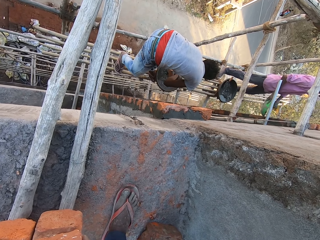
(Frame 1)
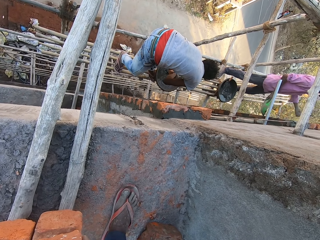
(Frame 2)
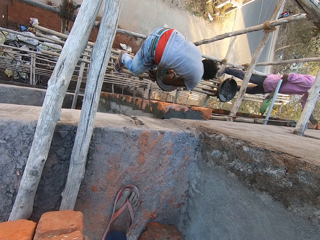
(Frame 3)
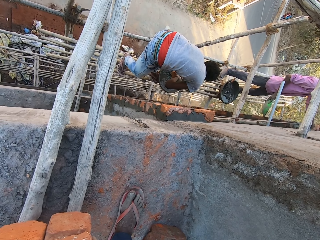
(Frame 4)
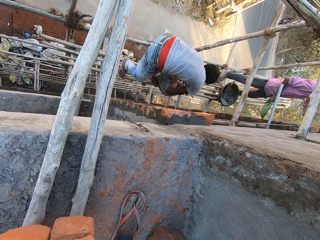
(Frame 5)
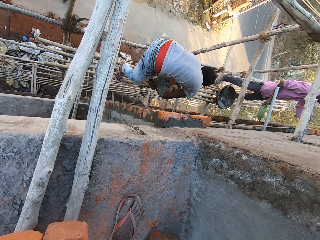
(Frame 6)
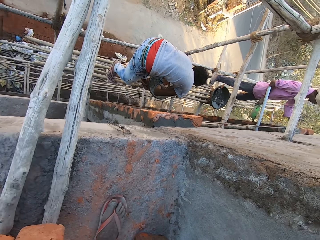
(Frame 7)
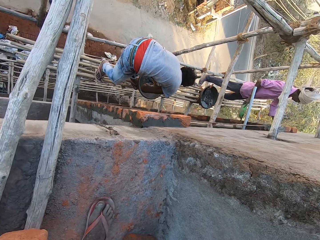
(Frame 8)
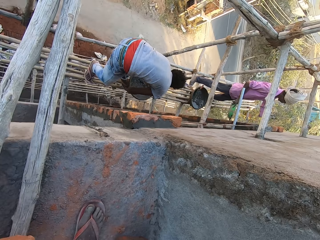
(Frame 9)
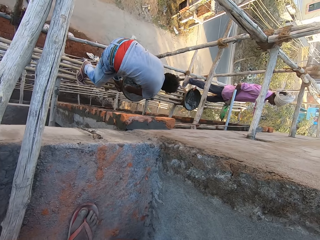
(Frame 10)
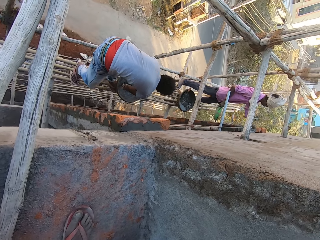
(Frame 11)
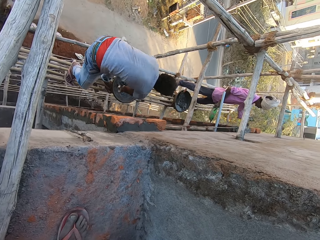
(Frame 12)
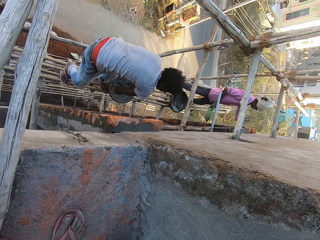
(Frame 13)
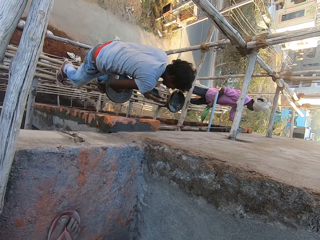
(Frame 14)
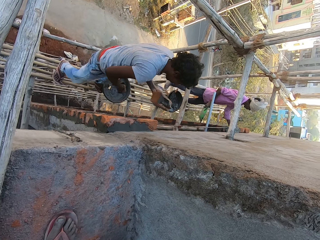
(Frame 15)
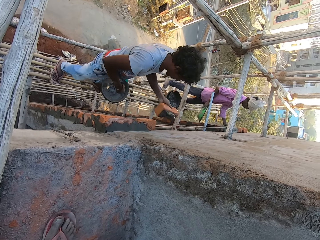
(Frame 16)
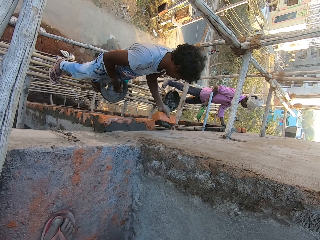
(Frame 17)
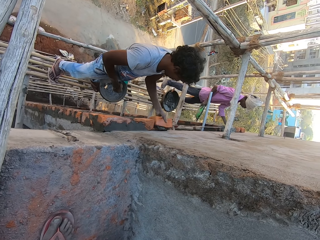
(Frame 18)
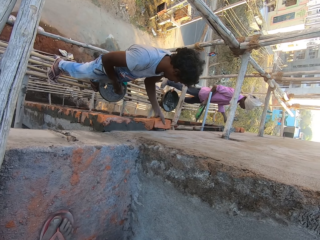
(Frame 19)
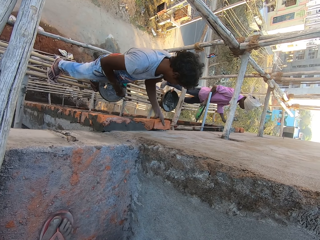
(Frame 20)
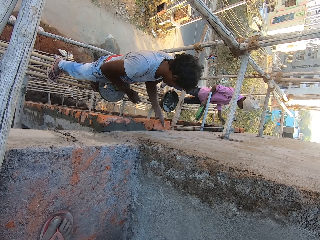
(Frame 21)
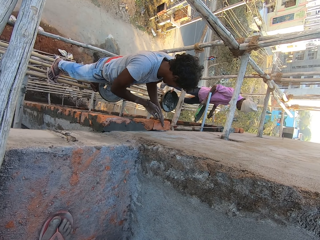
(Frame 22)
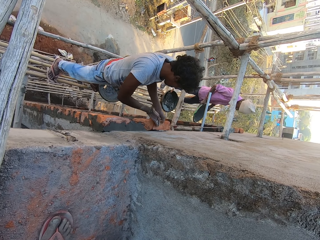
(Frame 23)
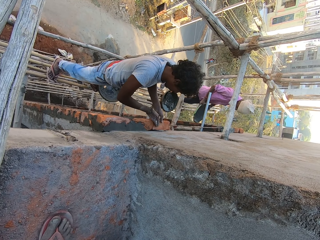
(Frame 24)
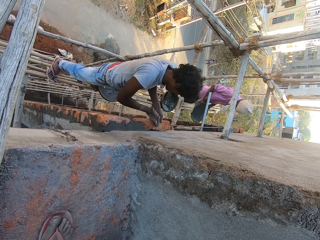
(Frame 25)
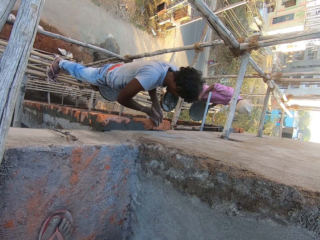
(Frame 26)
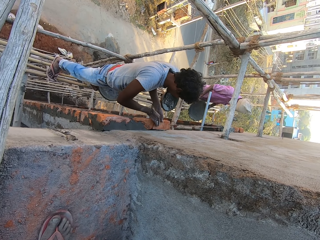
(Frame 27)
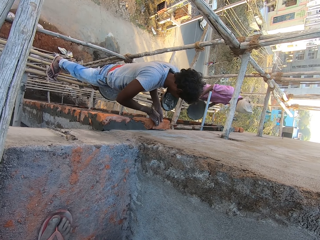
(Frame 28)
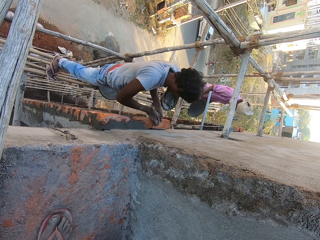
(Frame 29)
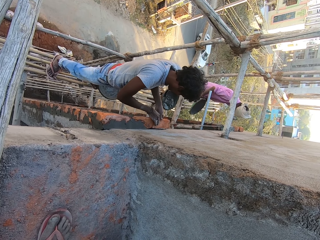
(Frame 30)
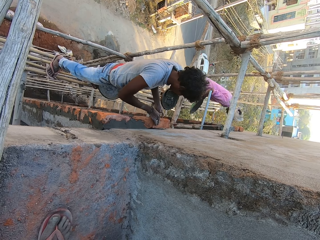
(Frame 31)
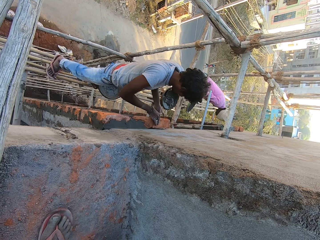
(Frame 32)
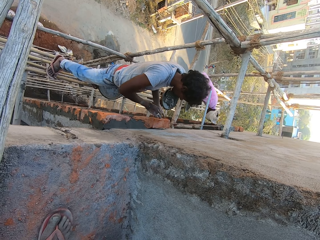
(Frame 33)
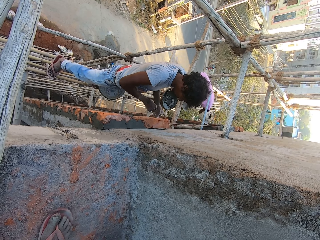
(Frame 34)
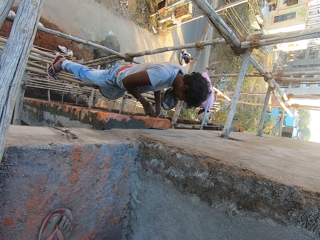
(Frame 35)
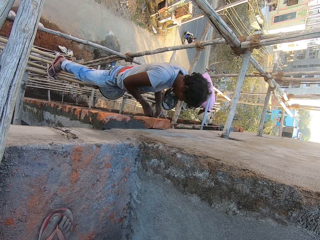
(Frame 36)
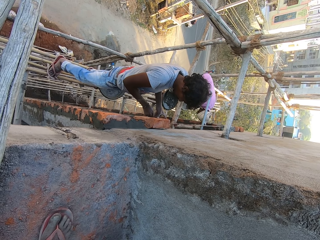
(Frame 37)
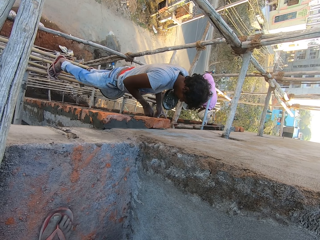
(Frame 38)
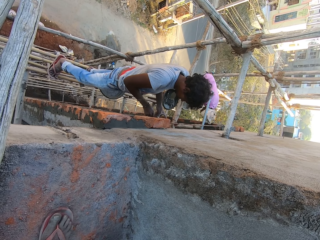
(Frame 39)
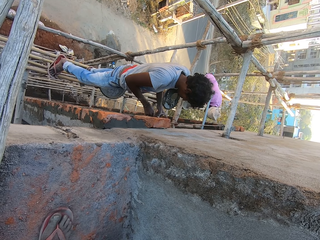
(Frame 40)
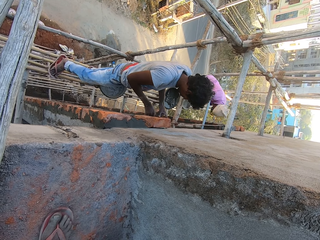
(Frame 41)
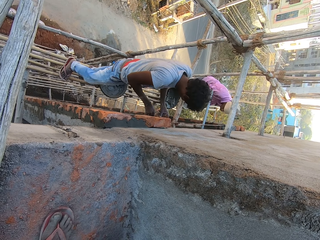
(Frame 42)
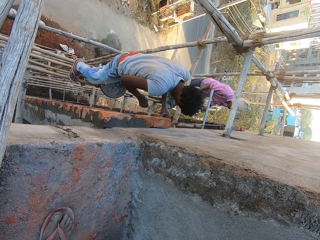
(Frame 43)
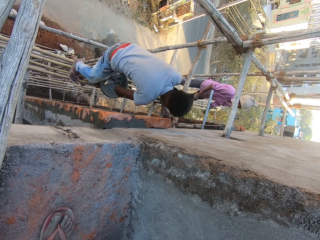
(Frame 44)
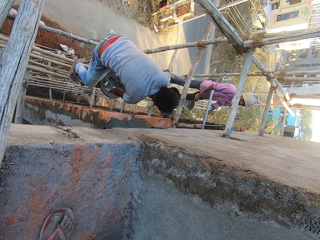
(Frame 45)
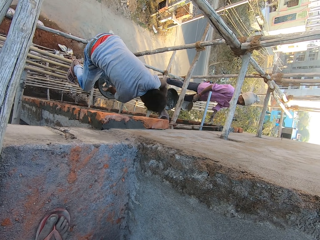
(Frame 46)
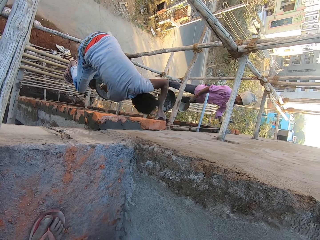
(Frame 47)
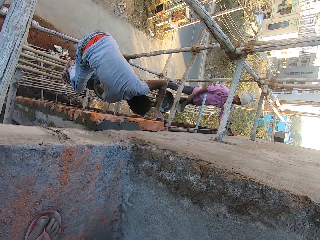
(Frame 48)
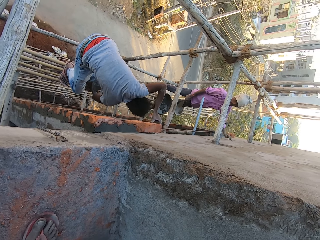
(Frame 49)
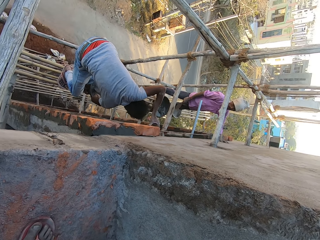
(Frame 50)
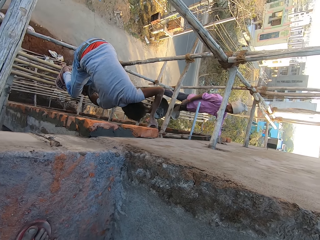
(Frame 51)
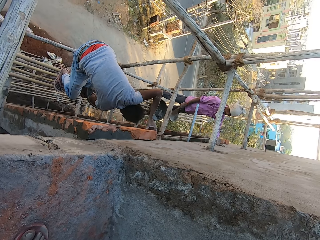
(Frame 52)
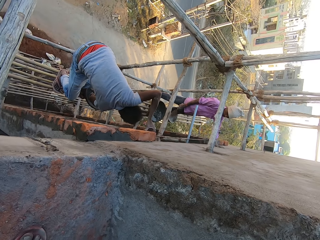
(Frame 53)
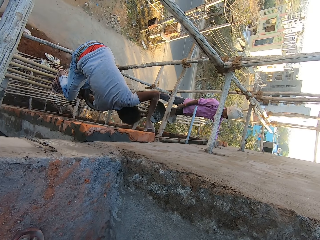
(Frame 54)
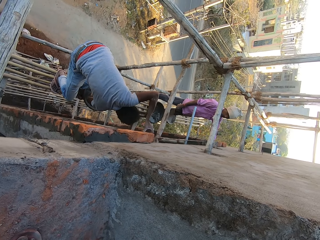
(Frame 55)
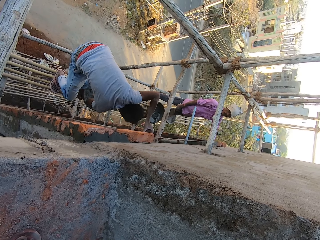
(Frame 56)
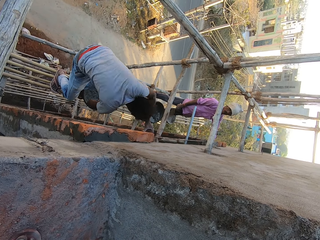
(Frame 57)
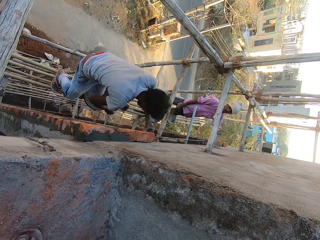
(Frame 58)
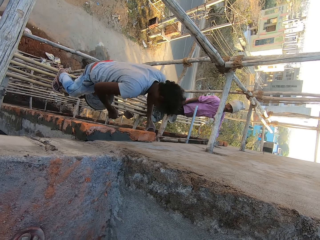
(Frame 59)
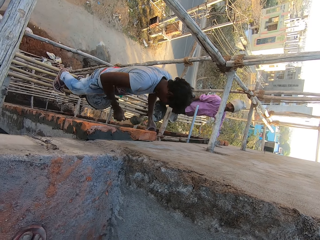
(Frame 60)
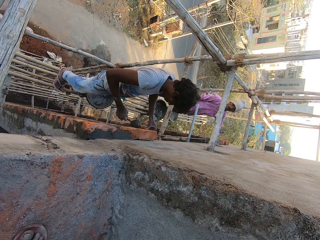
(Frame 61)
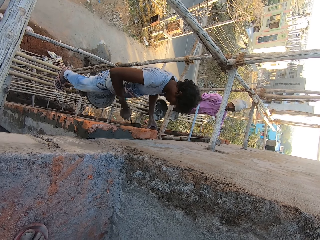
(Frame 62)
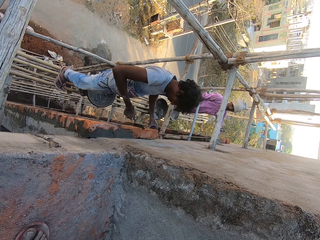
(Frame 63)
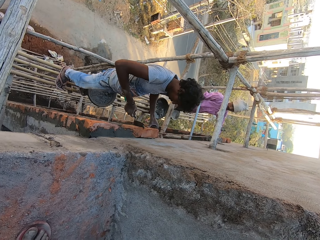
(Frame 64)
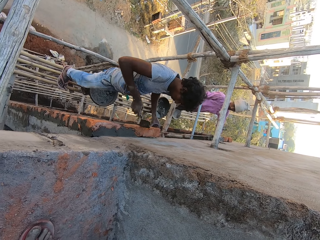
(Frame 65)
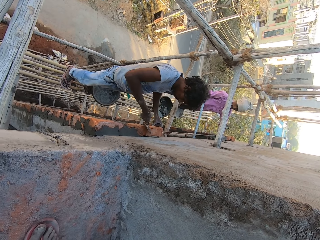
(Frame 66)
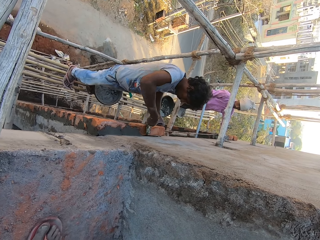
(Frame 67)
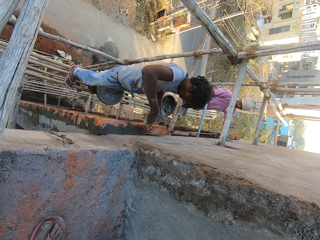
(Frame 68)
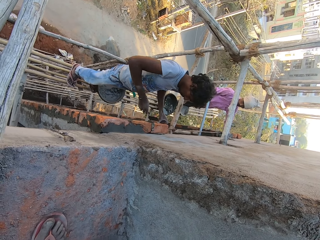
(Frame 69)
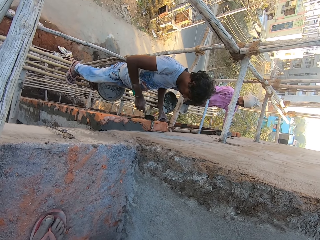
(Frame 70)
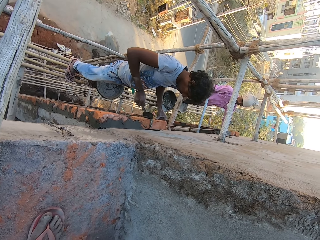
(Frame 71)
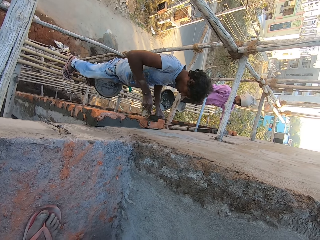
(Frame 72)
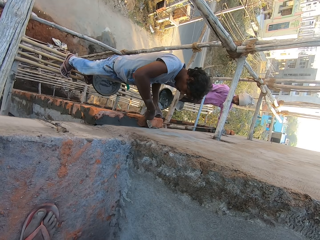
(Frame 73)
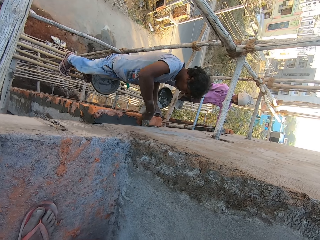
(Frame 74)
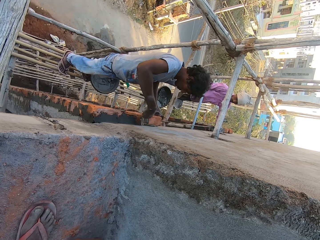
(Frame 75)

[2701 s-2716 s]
The camera wearer looks at a man. Another man places the brick on the wall with his left hand. The second man holds tight the brick to the wall with his hands. A third man places the head pan on the scaffolding with his hands. The second man scoops cement mortar from the head pan with the hand trowel with his right hand. The camera wearer talks to the first man. The second man tightens the brick to the wall with cement mortar in the hand trowel in his right hand.

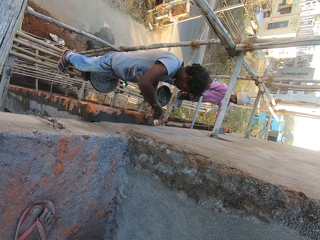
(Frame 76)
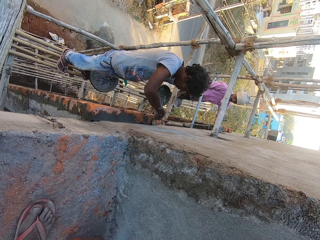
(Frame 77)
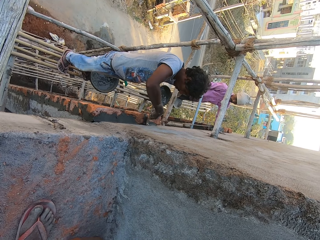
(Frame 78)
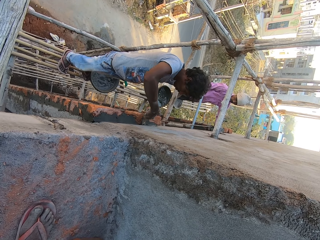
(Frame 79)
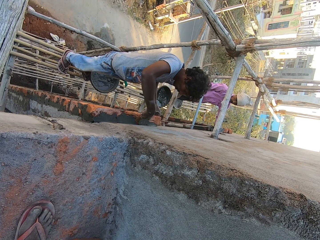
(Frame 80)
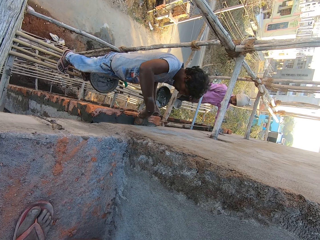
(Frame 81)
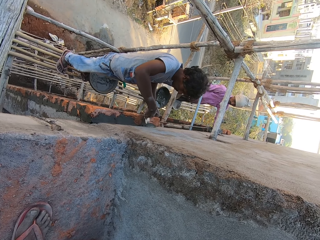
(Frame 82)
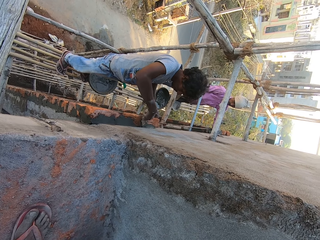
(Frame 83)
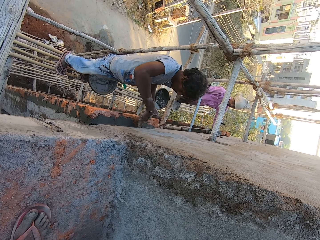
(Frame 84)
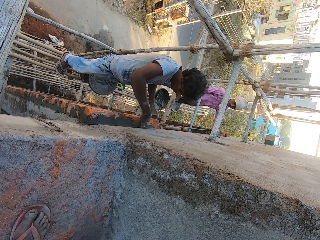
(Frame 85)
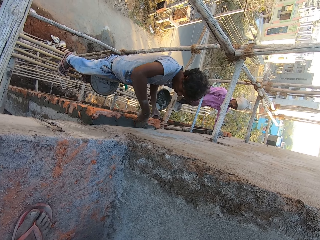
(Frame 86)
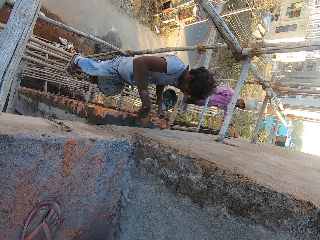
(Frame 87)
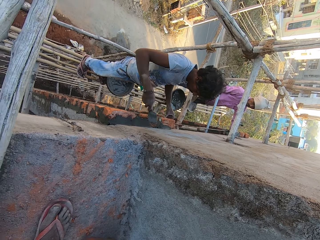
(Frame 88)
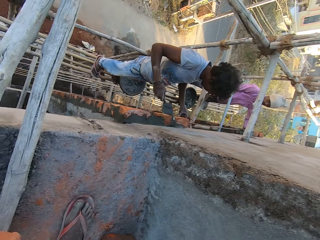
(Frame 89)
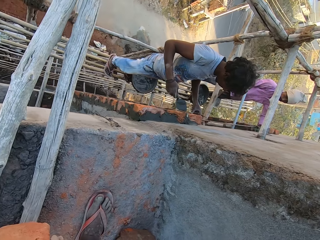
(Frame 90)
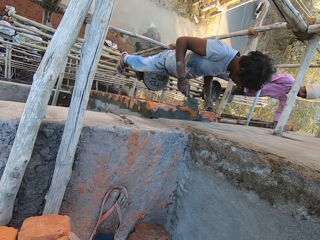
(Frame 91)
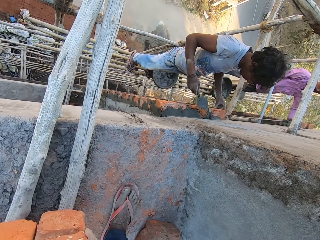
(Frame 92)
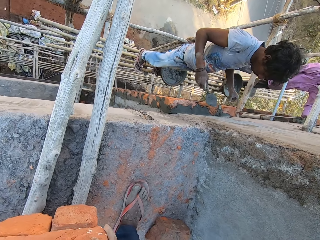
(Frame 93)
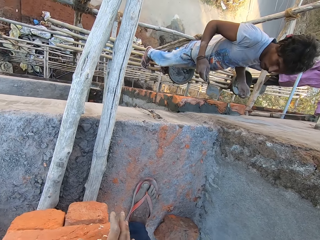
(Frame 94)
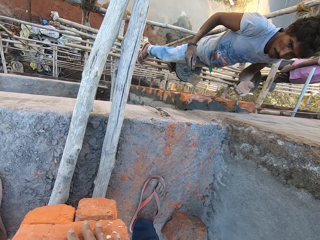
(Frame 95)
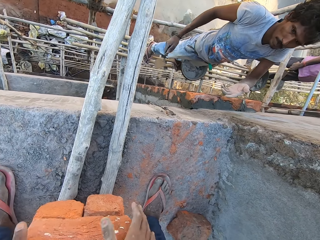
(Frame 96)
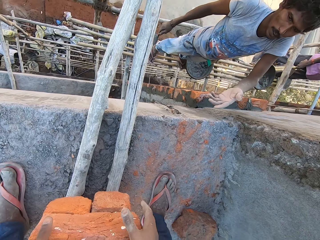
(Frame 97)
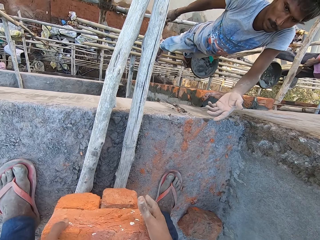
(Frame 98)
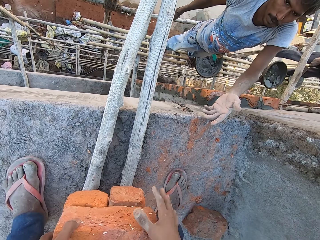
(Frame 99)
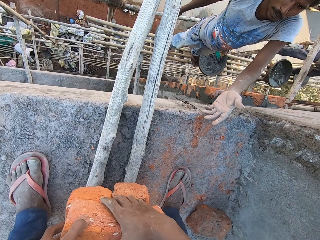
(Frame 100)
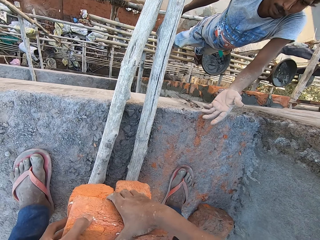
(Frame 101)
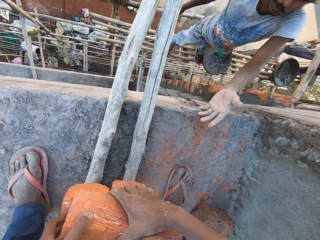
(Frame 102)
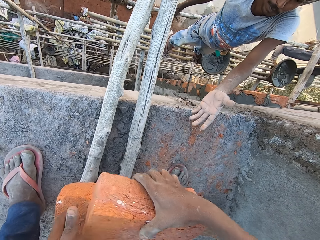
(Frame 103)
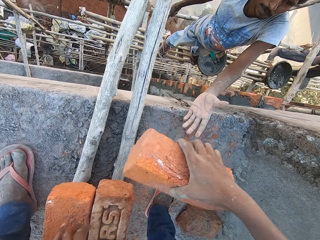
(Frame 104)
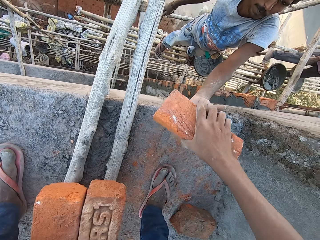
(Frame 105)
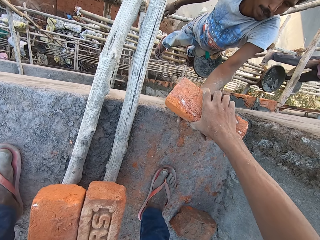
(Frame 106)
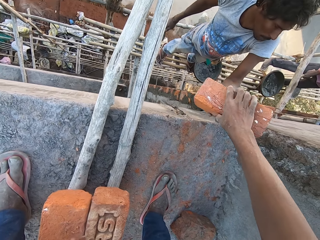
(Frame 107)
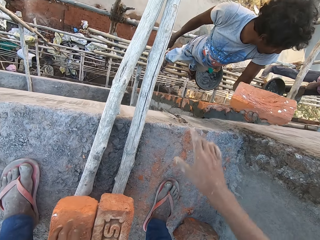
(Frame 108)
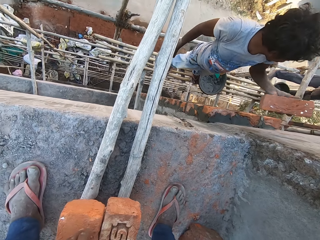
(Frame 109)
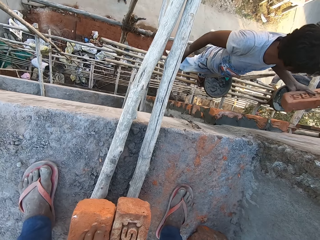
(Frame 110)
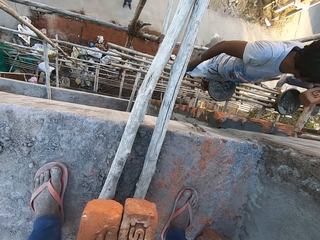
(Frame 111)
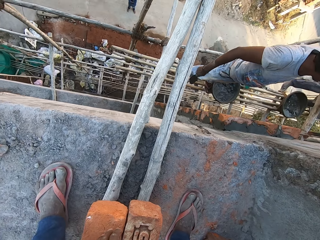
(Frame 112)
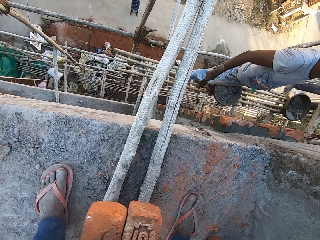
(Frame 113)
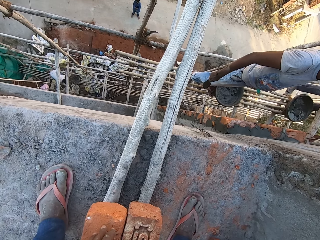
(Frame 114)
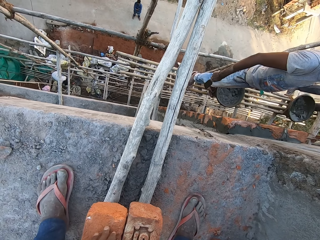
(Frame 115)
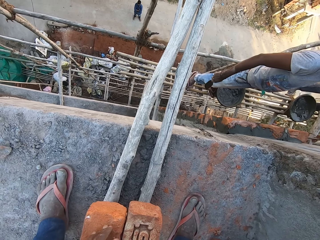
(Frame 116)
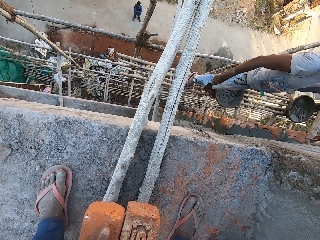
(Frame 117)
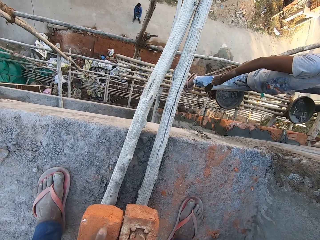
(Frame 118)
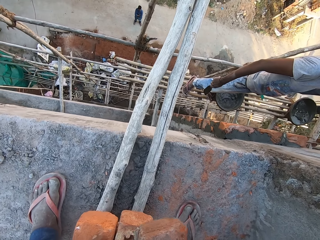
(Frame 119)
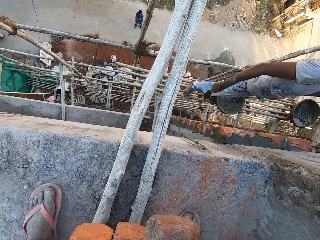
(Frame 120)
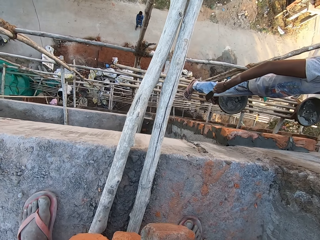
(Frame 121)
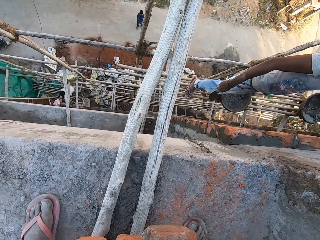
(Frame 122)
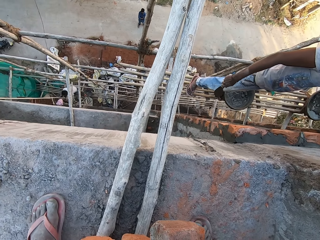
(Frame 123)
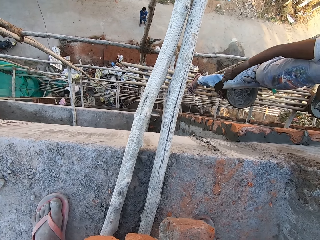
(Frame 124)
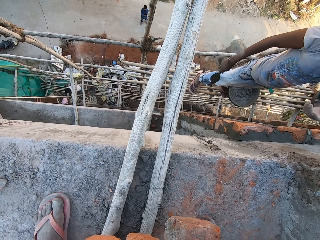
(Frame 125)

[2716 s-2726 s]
The camera wearer picks up a brick from the floor with his right hand. He passes the brick to a man with his right hand. The man takes the brick with the left hand. The man gives another man the brick with the left hand.
